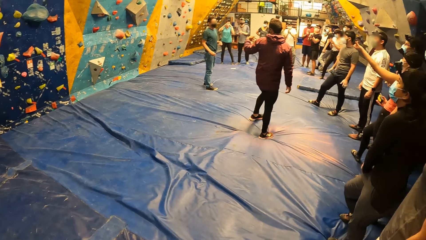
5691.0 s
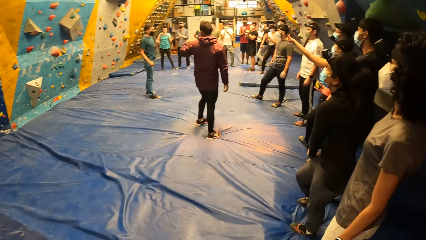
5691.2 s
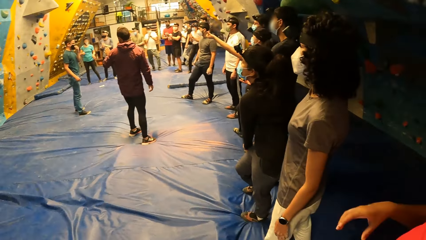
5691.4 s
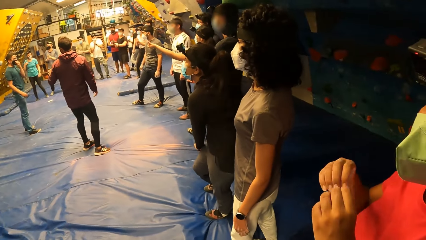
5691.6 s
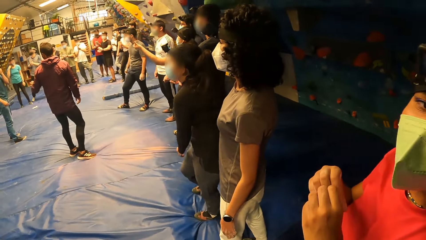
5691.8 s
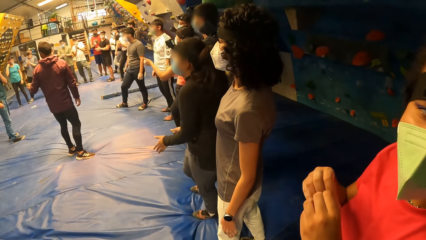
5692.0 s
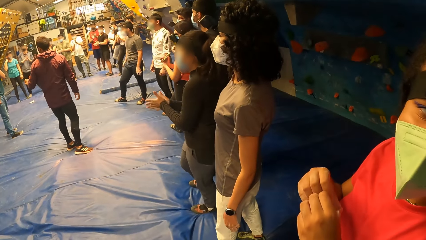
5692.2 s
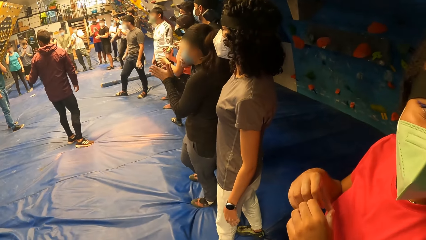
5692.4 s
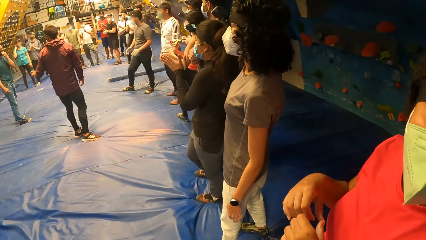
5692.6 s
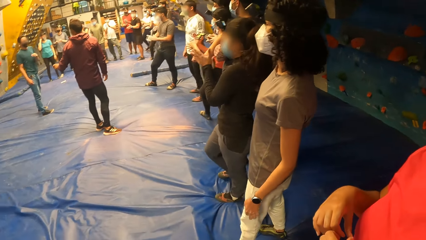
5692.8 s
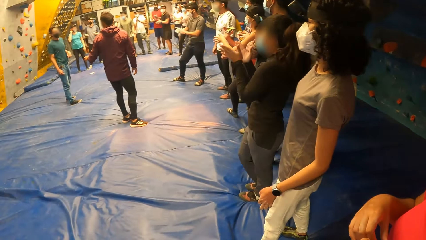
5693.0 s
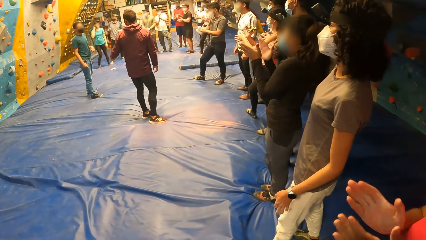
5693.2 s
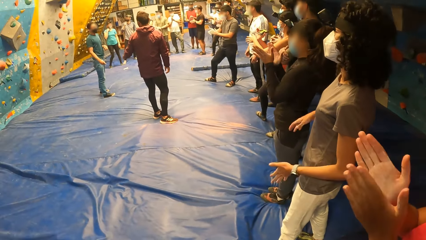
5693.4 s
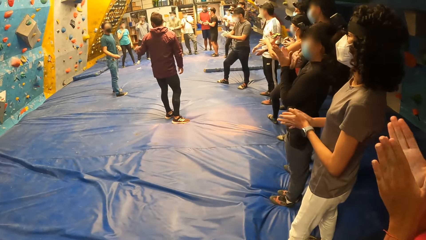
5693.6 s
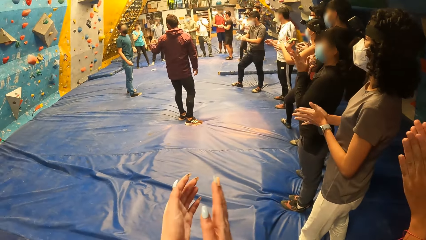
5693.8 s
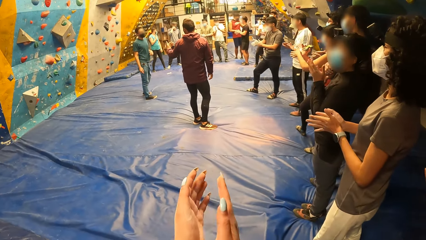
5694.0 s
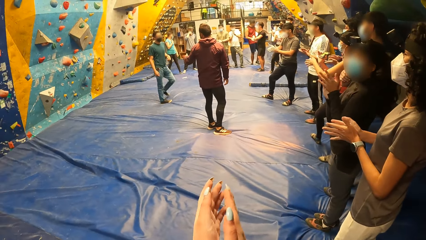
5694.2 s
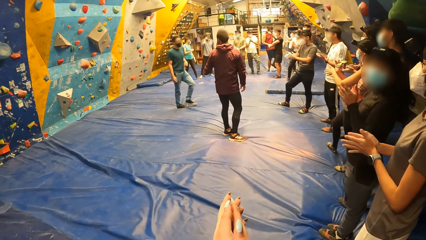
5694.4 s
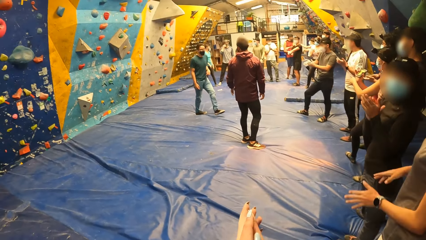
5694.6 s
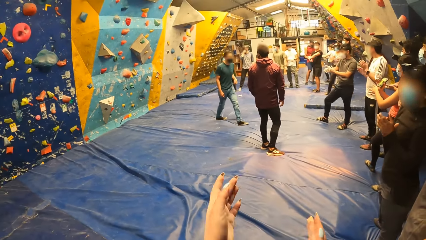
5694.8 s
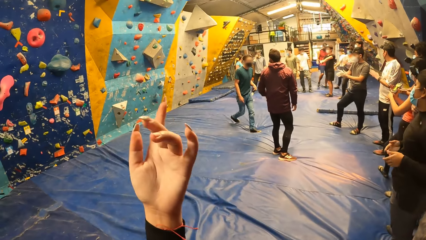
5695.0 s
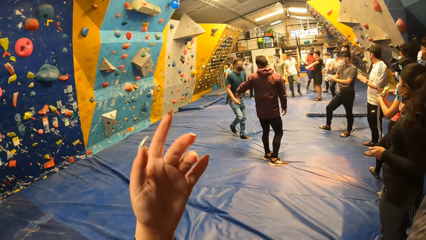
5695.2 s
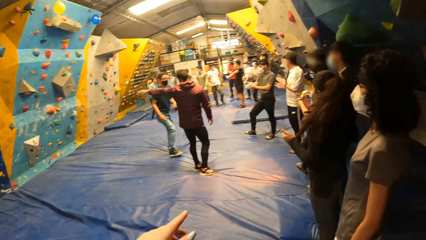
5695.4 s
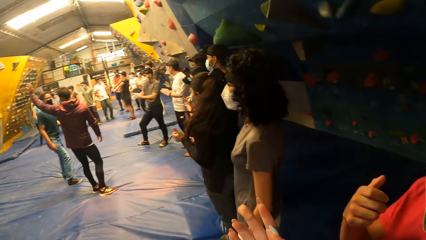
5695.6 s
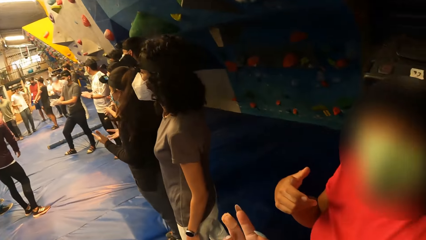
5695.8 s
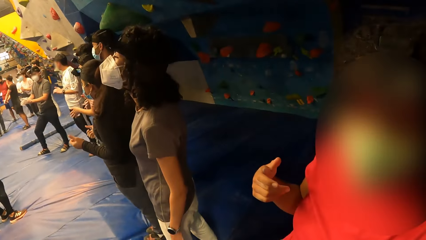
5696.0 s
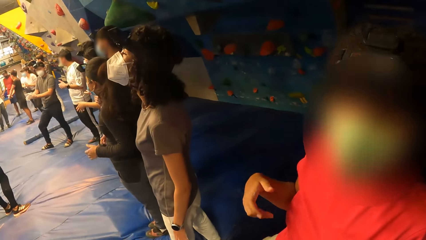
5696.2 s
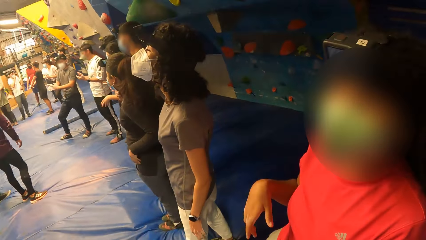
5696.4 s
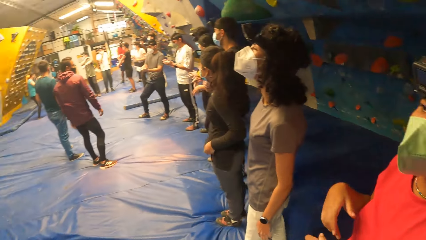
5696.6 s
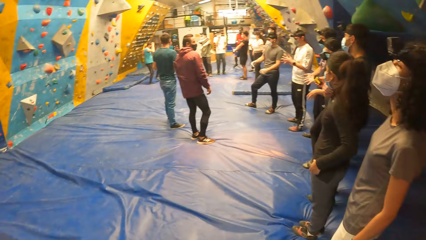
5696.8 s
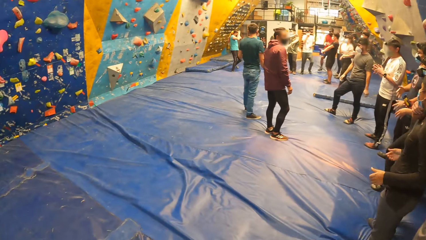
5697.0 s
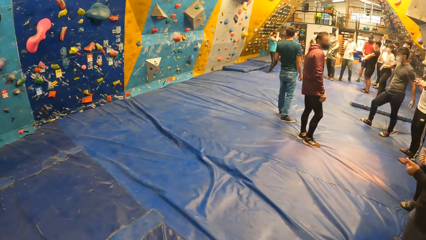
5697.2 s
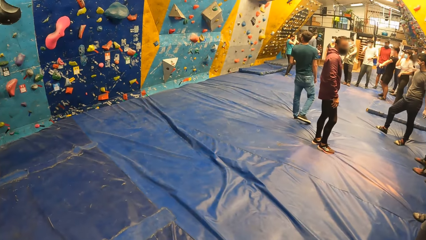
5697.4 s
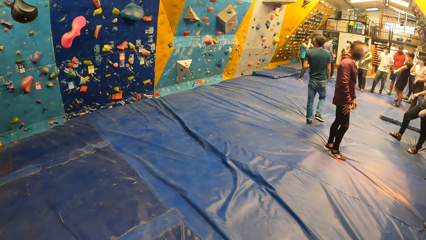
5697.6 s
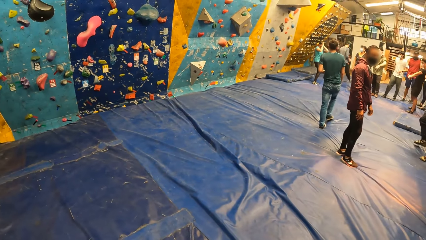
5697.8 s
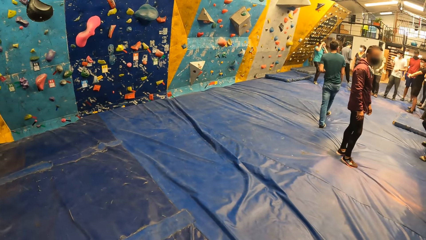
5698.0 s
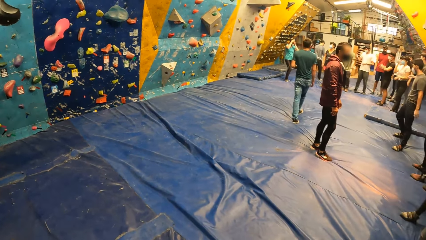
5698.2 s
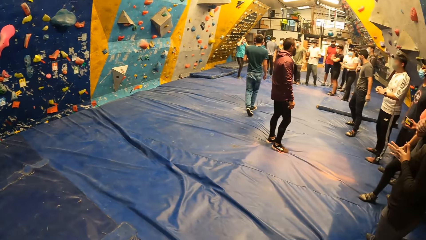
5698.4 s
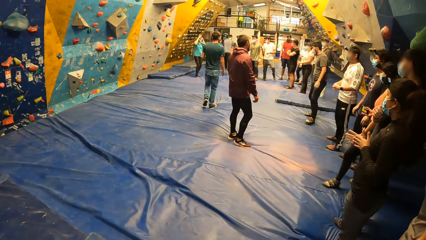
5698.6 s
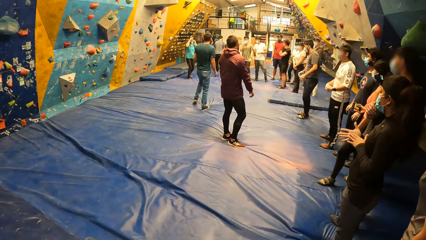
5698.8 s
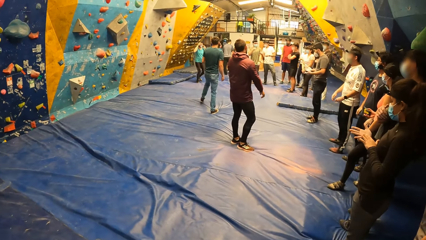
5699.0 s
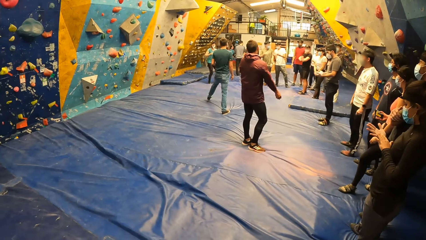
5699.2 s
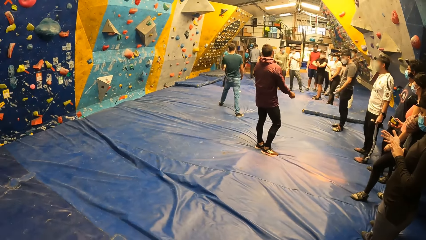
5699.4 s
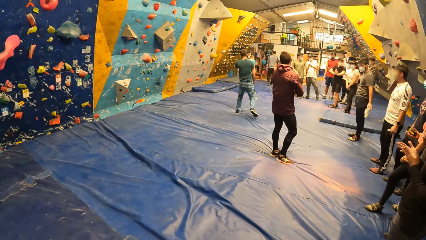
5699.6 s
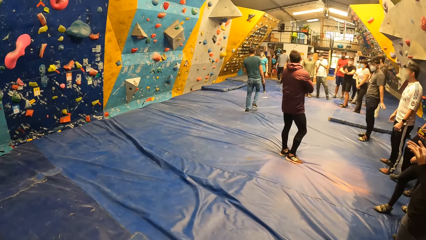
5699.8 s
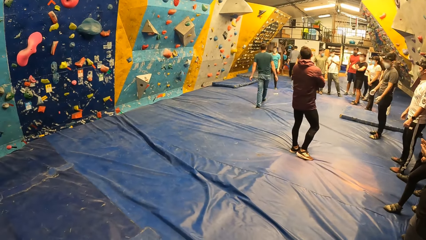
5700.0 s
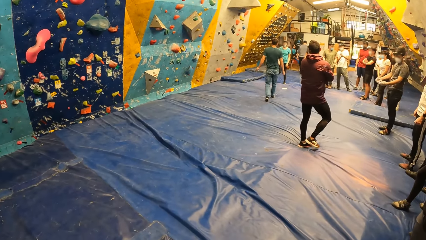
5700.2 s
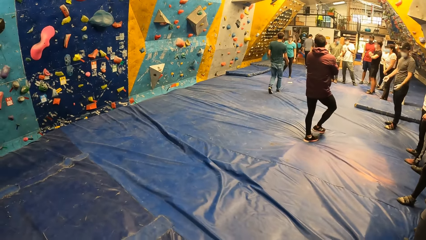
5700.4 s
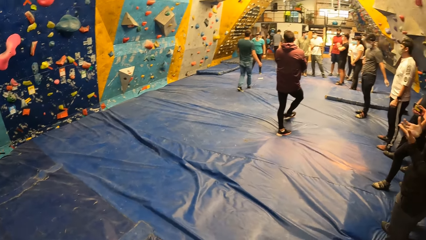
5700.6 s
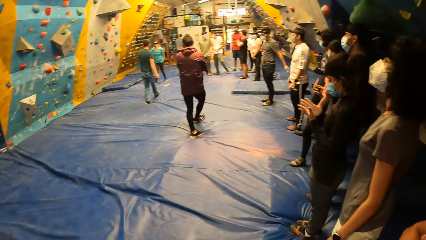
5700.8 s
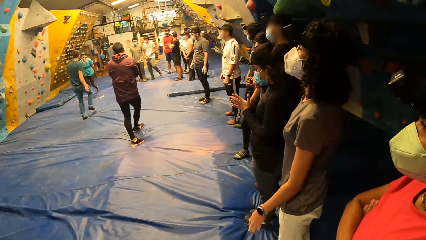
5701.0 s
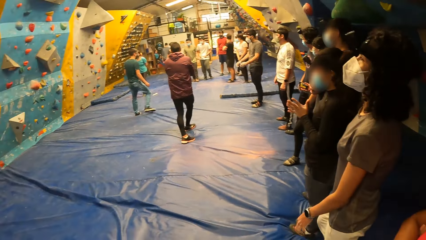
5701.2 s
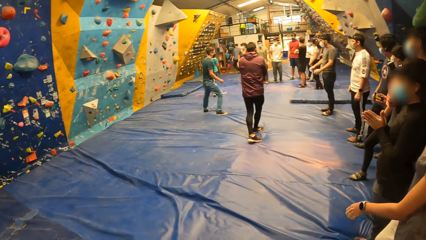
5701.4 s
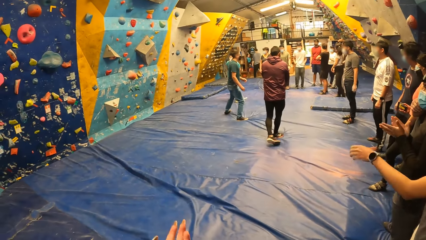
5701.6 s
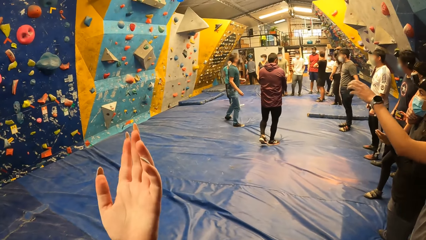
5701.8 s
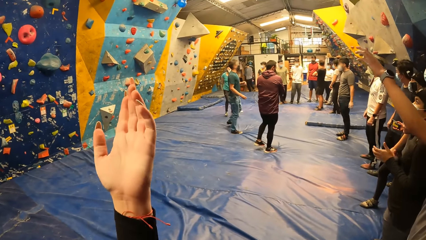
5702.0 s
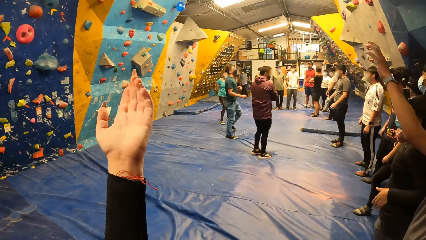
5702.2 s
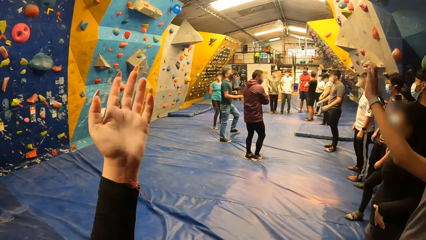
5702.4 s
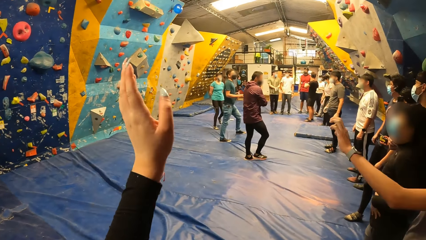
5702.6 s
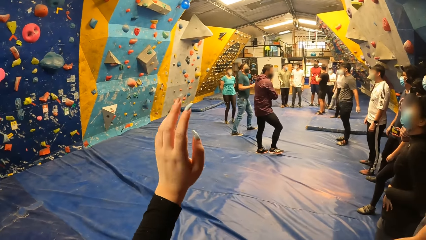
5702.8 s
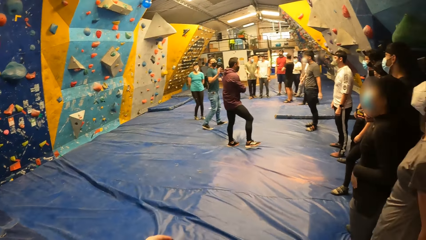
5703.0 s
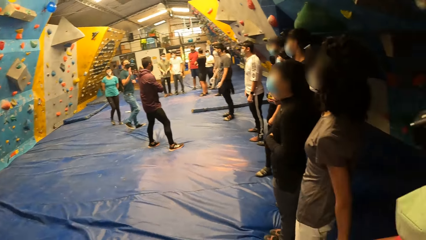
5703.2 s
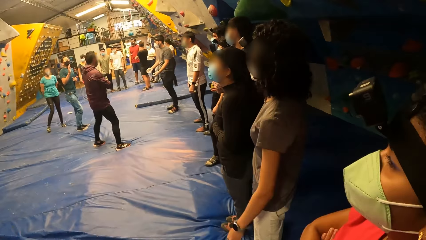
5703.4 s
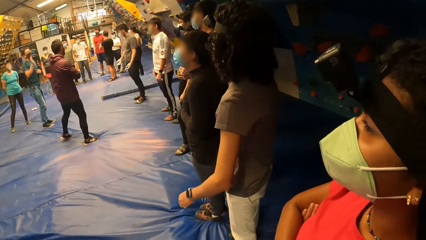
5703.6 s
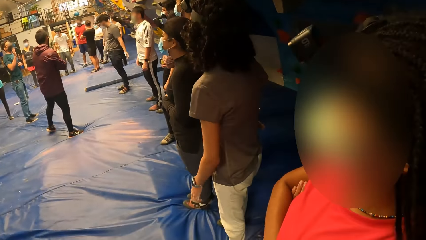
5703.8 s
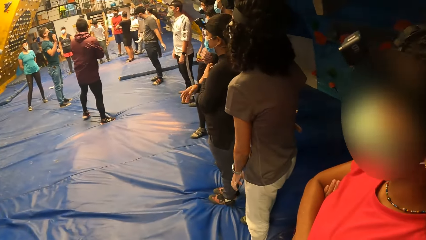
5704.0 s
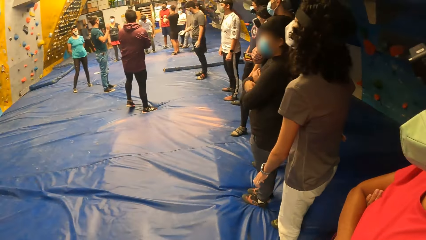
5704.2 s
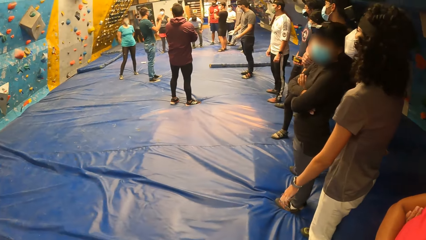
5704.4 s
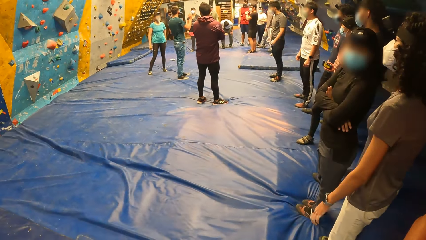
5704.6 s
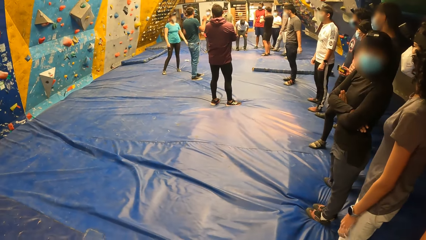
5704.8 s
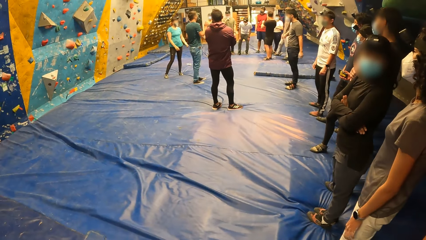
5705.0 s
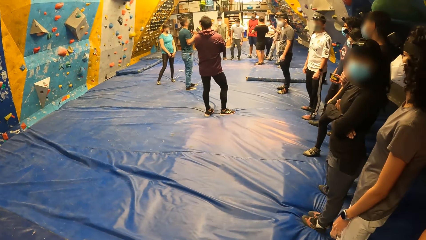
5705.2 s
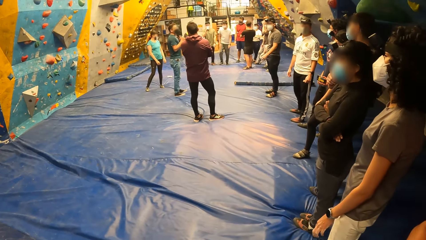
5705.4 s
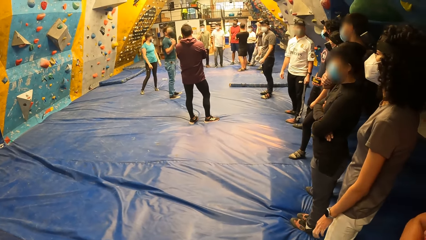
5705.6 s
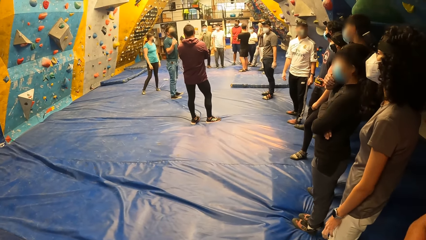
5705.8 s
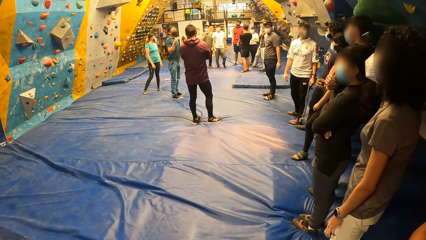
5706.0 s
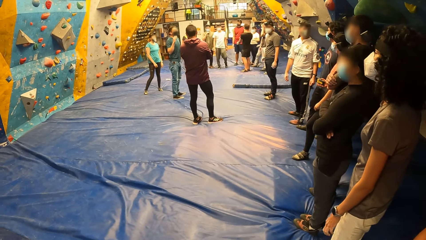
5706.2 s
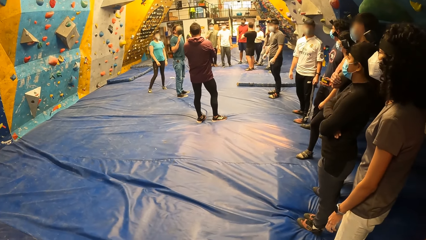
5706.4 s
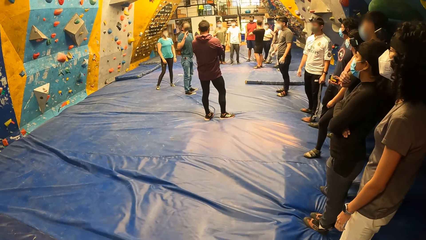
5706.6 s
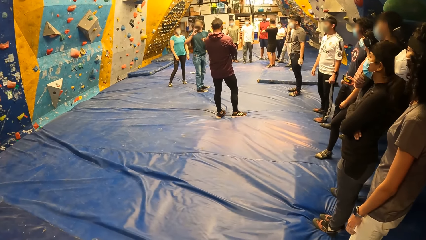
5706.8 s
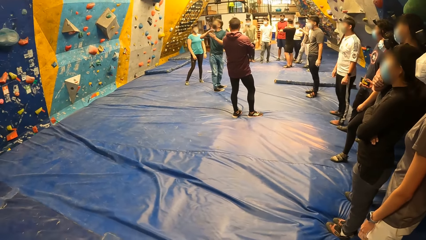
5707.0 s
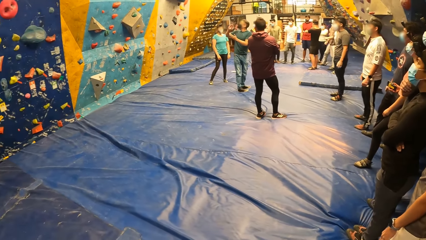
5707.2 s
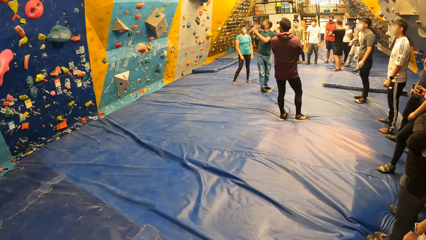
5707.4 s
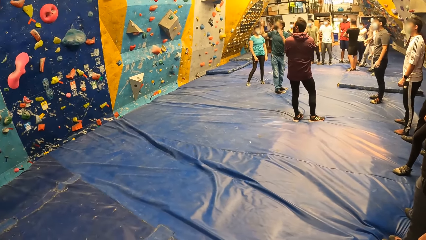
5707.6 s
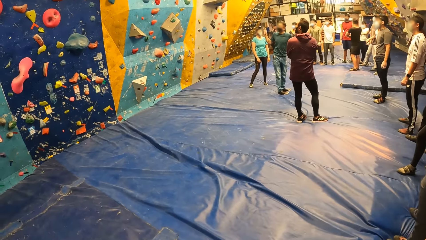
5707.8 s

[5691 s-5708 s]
A man swings the left hand. A lady swings the right hand. The lady claps her hands. Another lady claps her hands. A third lady claps her hands. The camera wearer and the group of people clap their hands. Another man claps his hands. The camera wearer swings the left hand. He stares at the second lady. He stares at the wall. A third man walks in the room. The third man walks in the room again. The camera wearer stares at the first man. The third man stares at the hands. The first man walks in the room. The camera wearer lifts the left hand. The third lady lifts the left hand. The camera wearer stares at the second lady. He stares at the floor. The third man swings the right hand.
